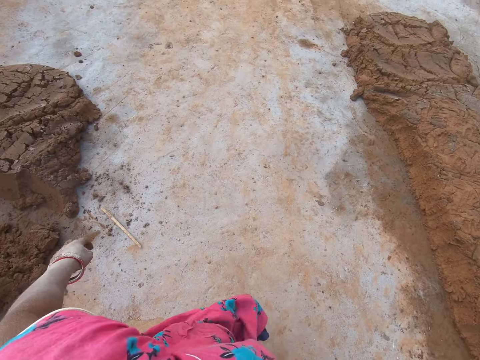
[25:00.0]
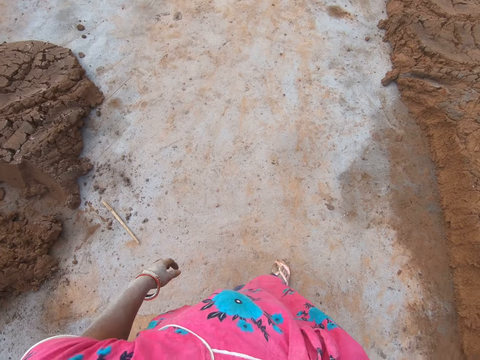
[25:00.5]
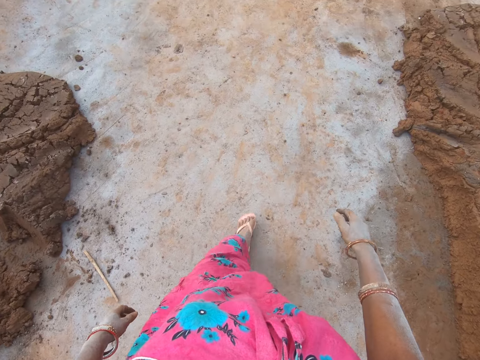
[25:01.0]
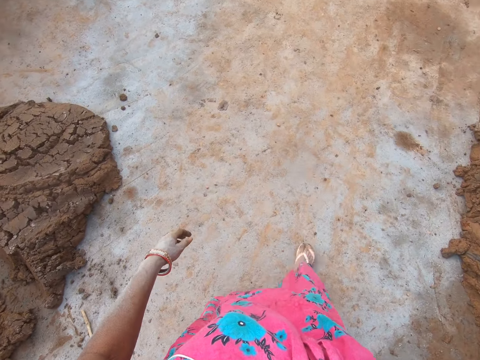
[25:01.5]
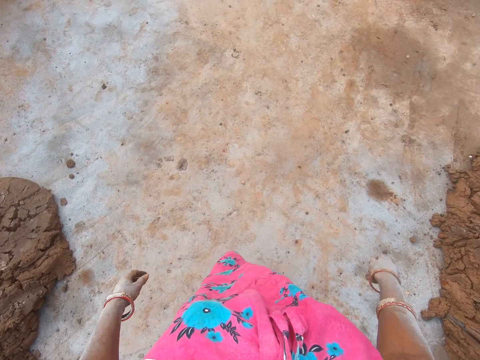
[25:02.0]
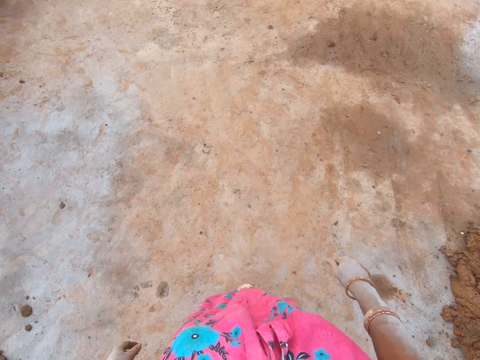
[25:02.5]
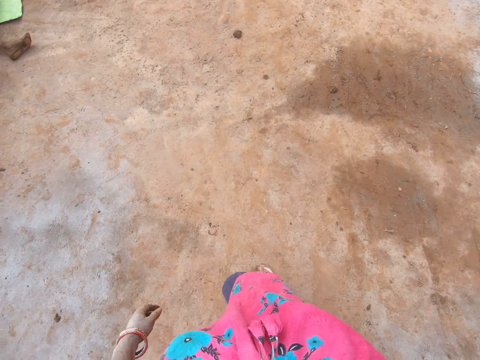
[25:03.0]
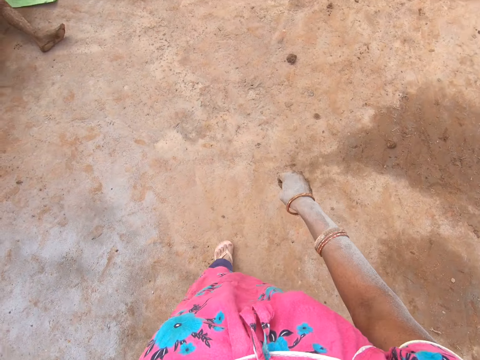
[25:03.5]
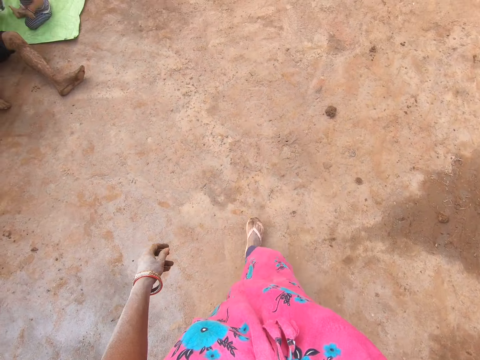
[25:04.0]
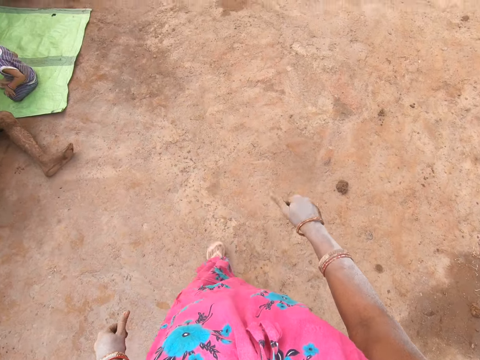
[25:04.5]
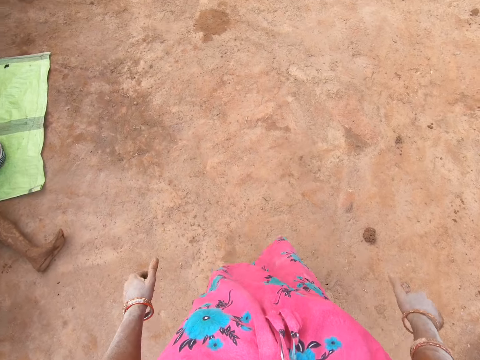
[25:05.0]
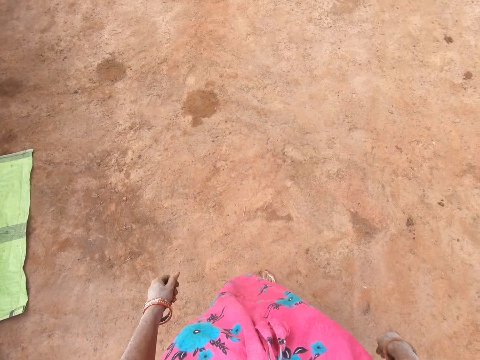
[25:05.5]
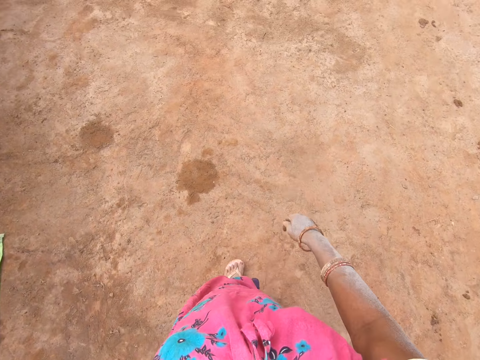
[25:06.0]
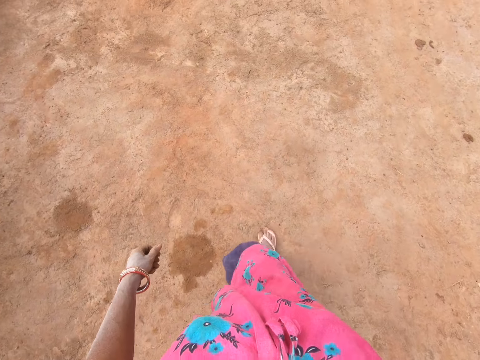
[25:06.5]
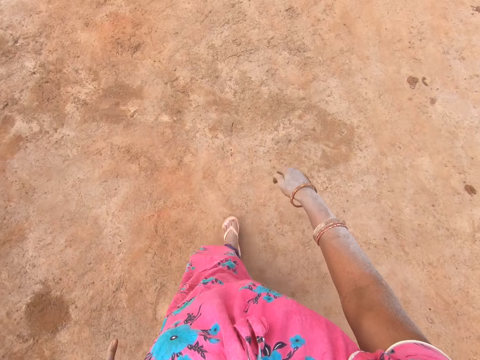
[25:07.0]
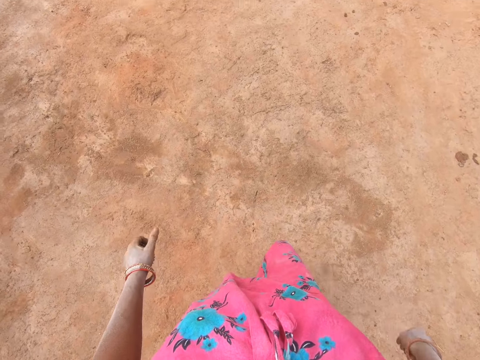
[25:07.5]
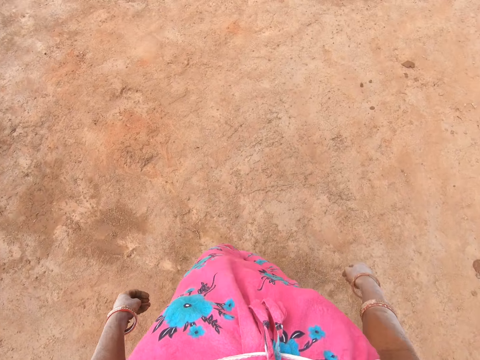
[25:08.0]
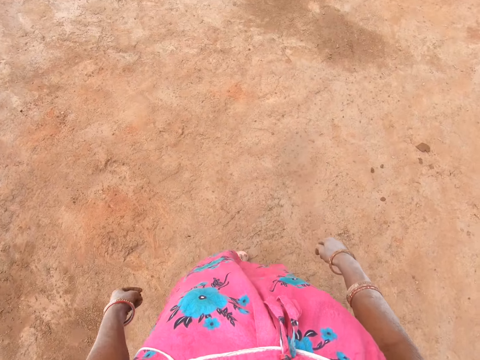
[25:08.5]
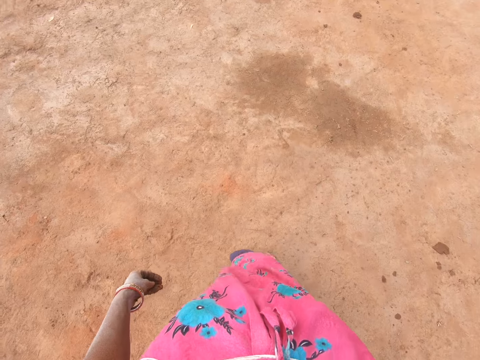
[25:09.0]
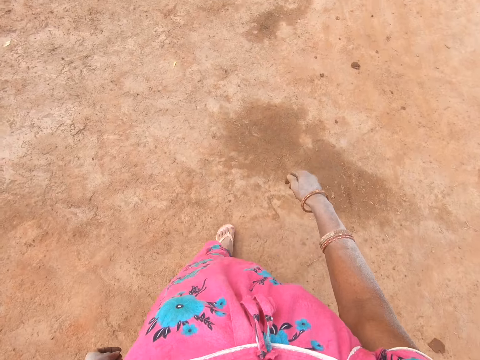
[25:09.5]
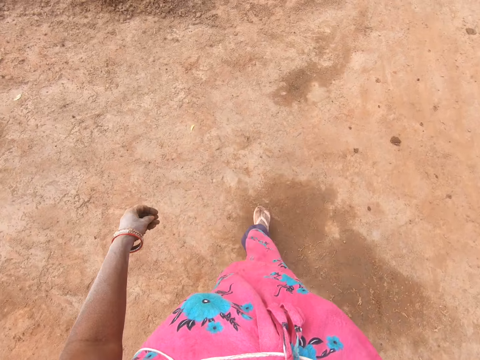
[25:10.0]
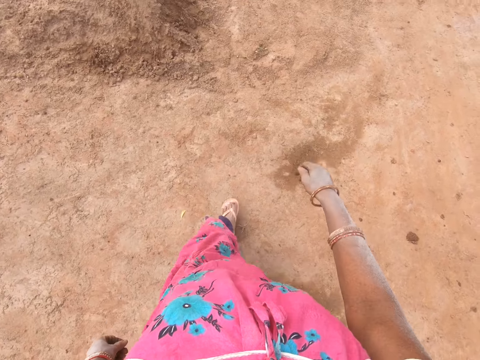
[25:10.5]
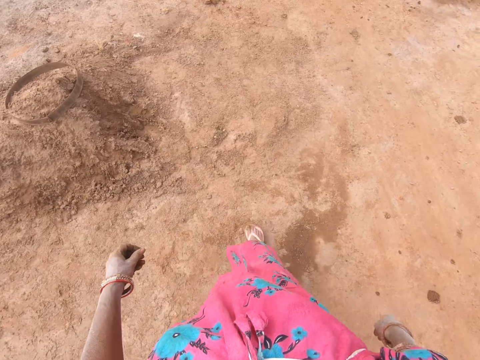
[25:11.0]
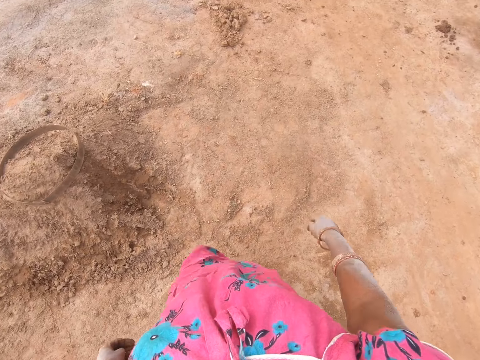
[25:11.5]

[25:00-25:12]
The camera wearer walks away on the ground.

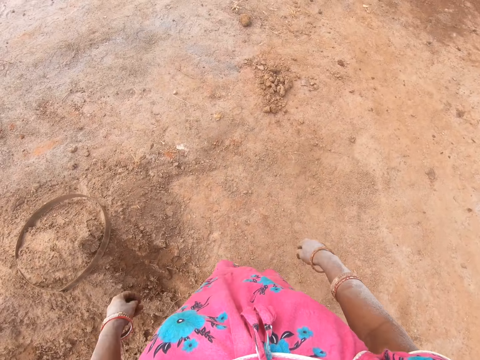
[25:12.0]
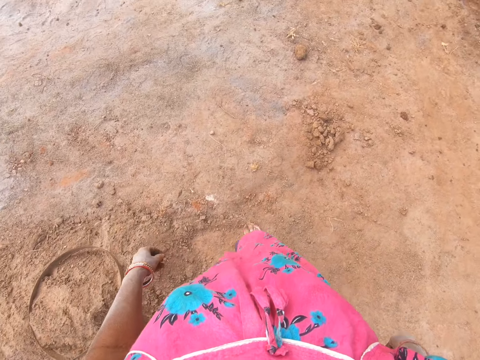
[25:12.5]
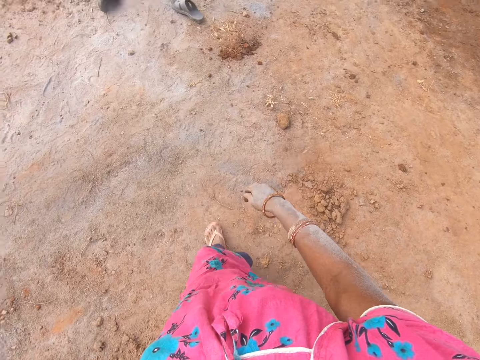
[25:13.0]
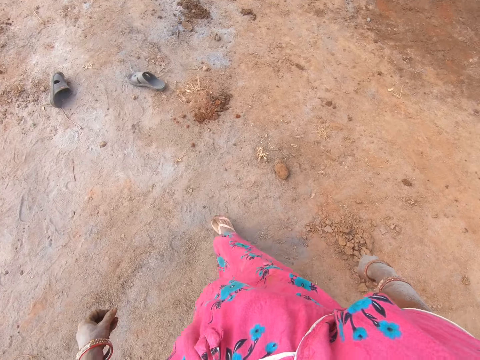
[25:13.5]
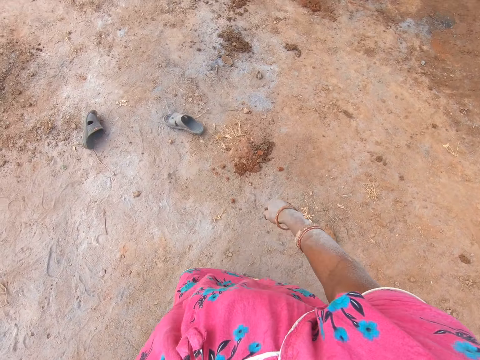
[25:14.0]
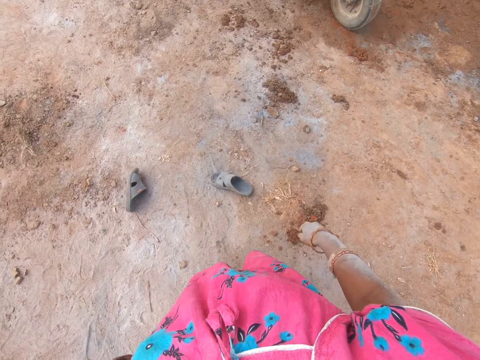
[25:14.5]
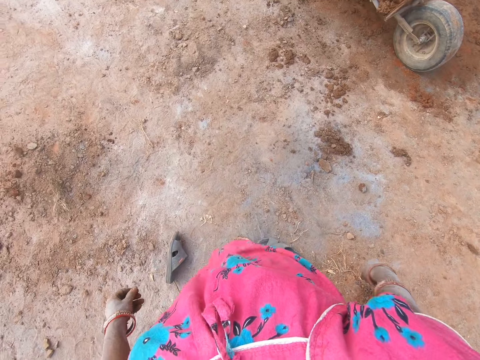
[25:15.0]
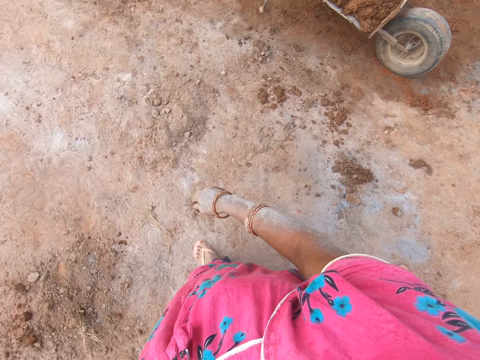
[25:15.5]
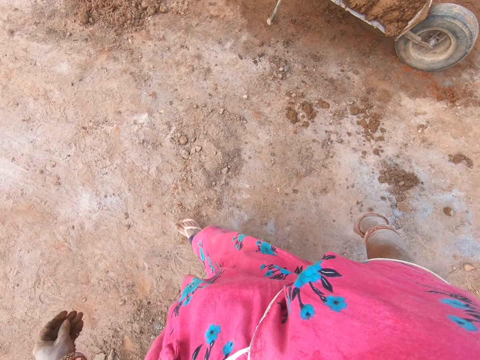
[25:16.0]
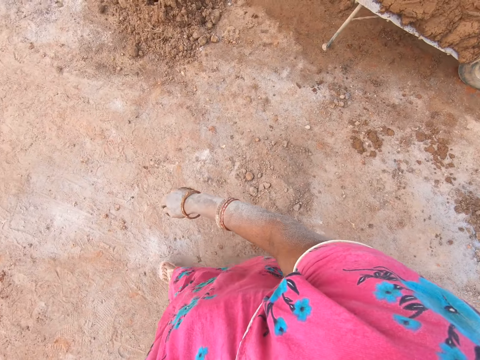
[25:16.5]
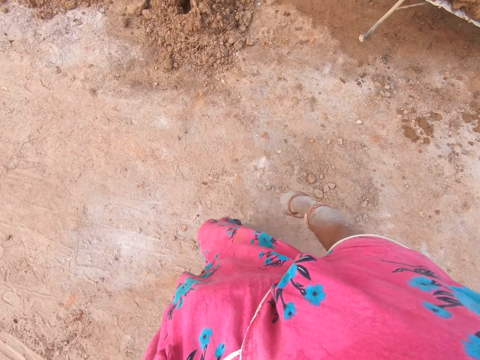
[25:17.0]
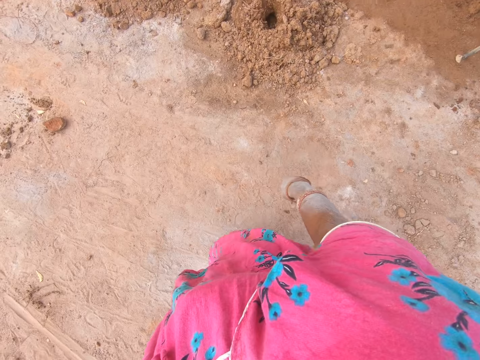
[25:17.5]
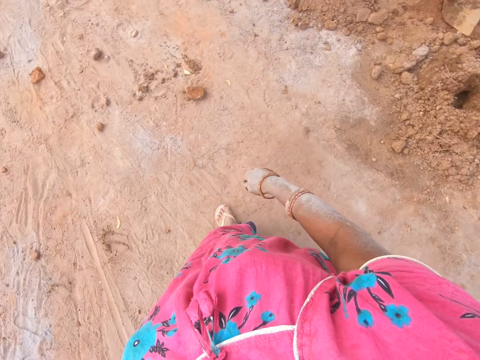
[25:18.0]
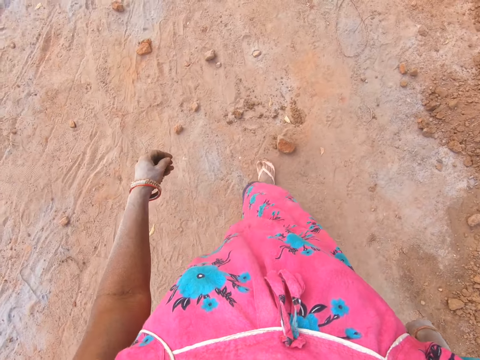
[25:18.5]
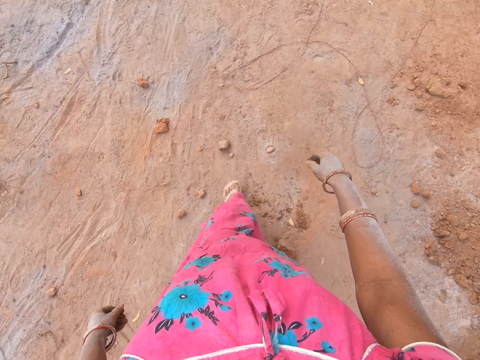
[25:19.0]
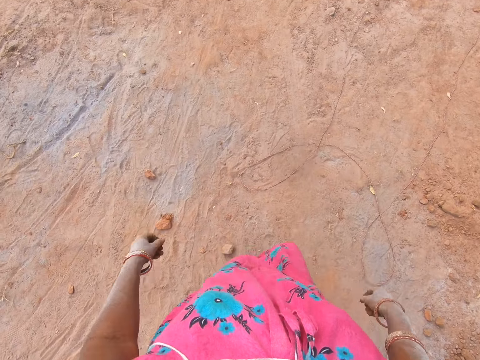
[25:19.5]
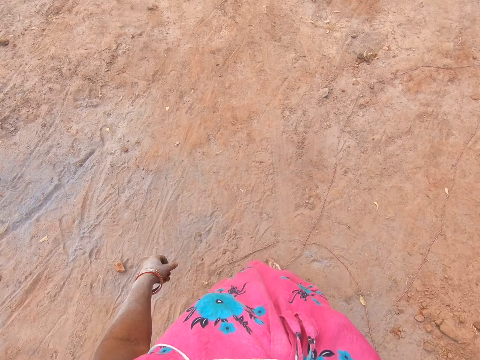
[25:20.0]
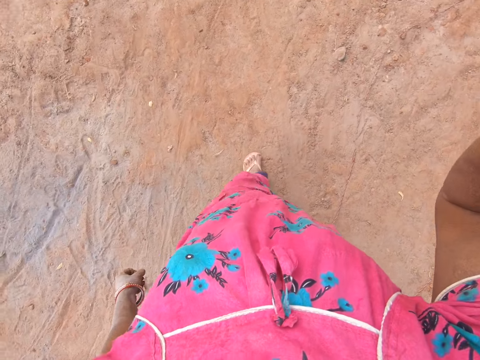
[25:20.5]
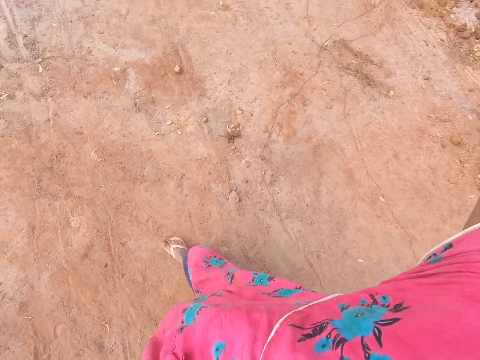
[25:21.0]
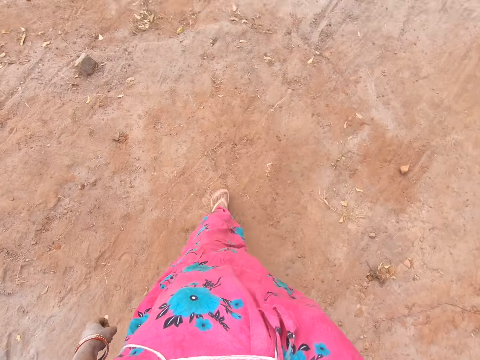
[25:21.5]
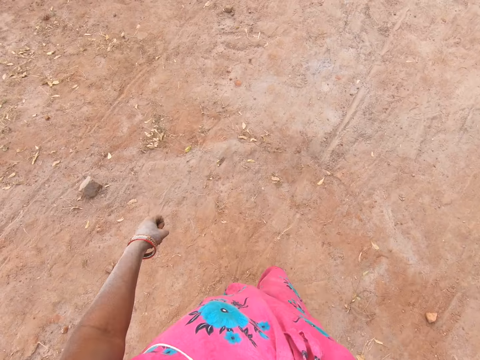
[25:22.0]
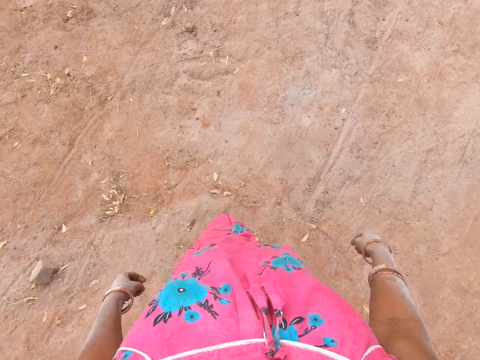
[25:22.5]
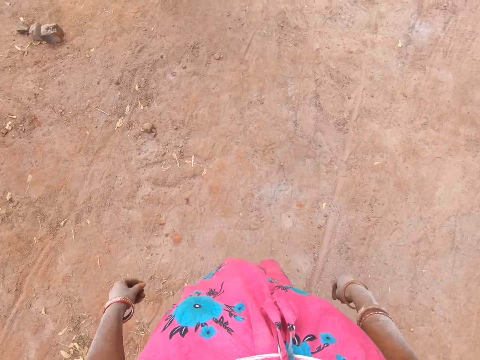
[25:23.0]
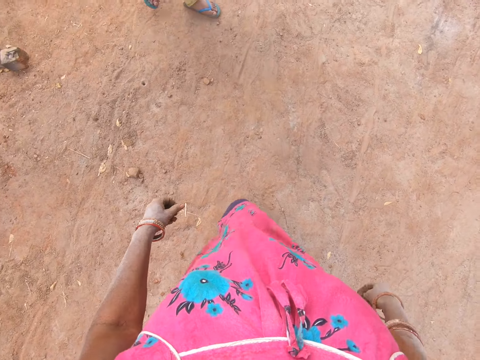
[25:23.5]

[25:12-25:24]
The camera wearer raises the hand.
